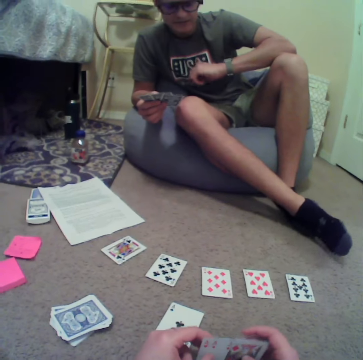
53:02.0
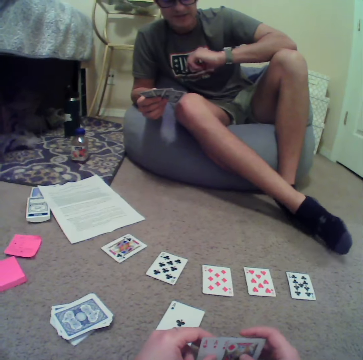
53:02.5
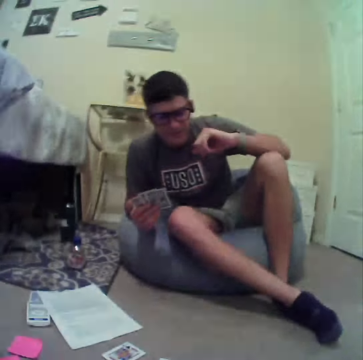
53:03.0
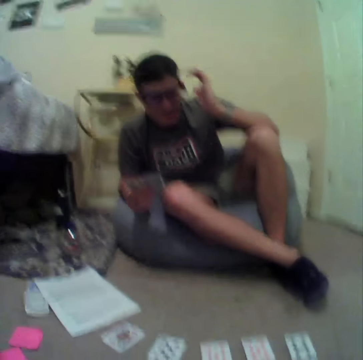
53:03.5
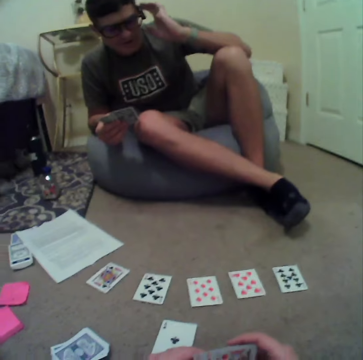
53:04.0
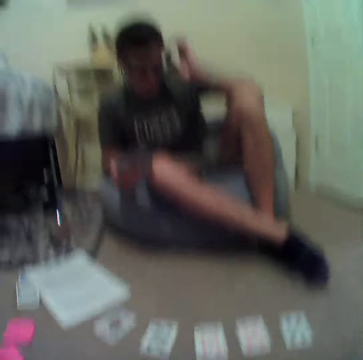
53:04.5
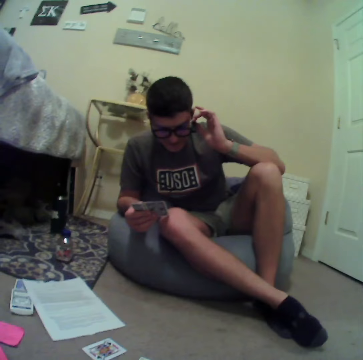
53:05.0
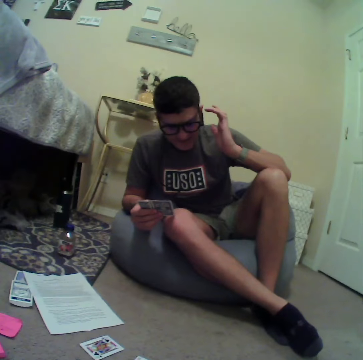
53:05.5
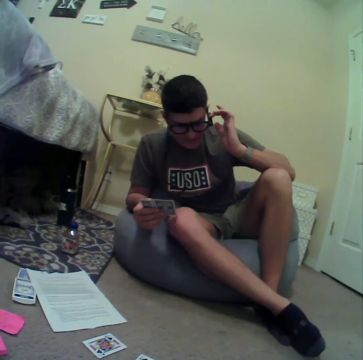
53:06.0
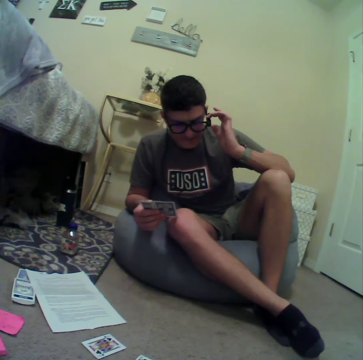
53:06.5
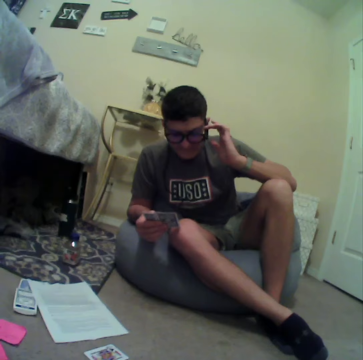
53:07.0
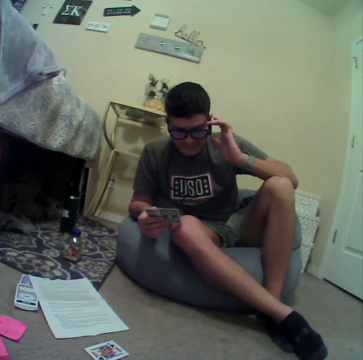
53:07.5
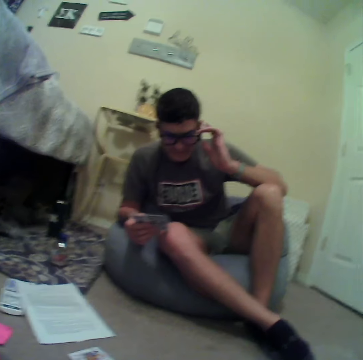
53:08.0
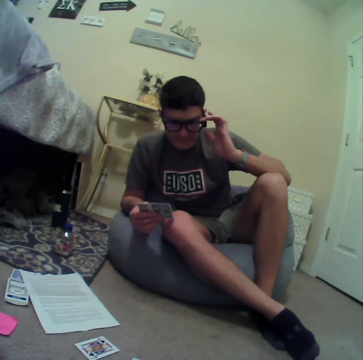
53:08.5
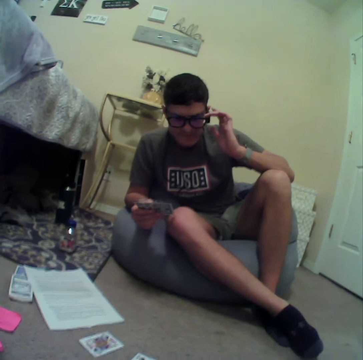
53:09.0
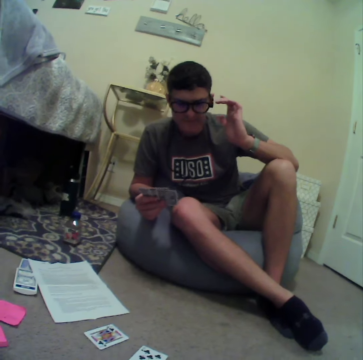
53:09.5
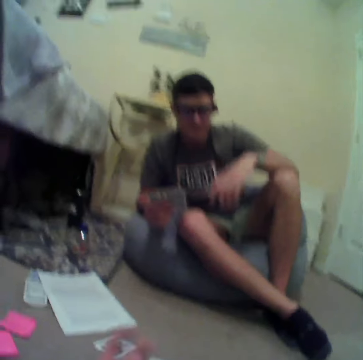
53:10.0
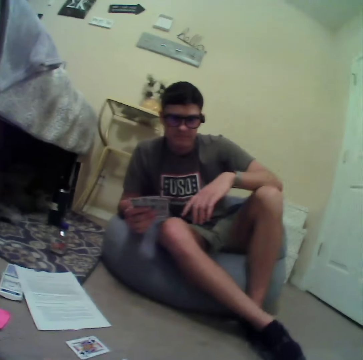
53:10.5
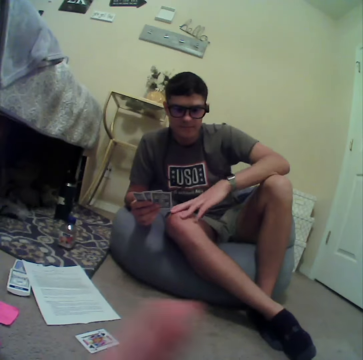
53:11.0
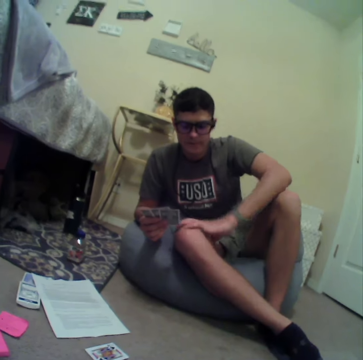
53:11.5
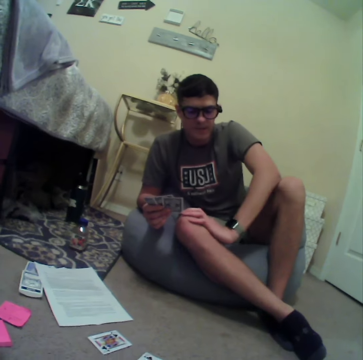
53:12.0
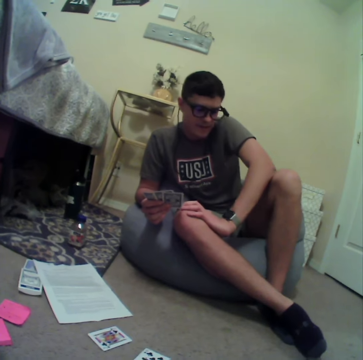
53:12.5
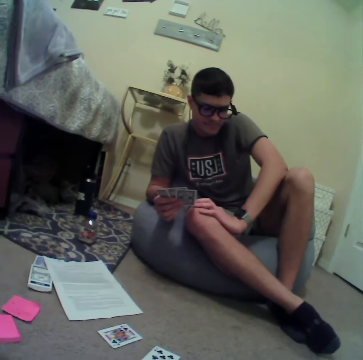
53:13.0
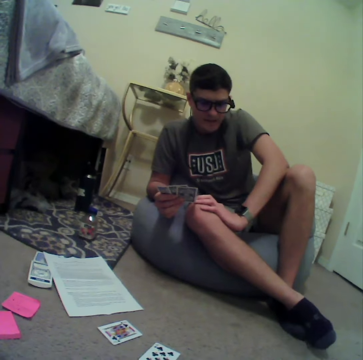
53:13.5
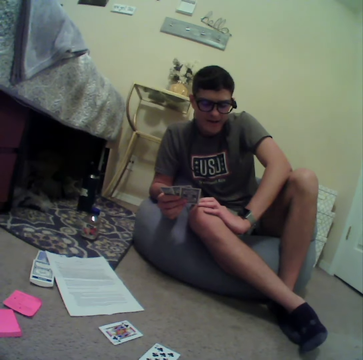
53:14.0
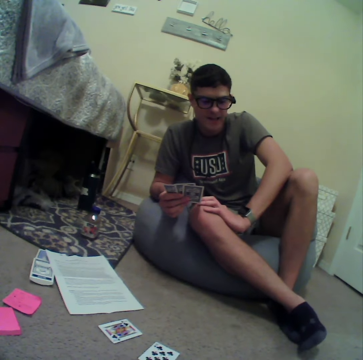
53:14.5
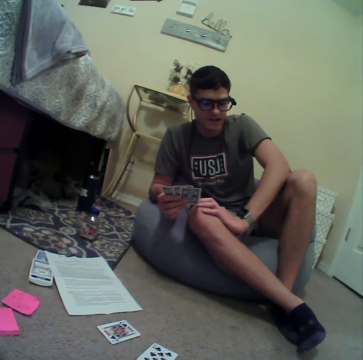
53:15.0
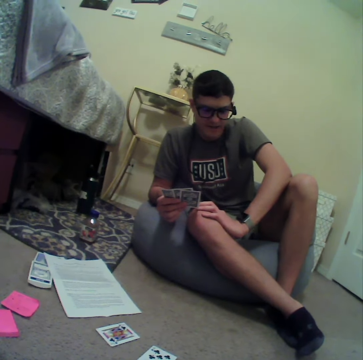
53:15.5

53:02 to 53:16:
A person adjusts the glasses. The person interacts with the camera wearer.

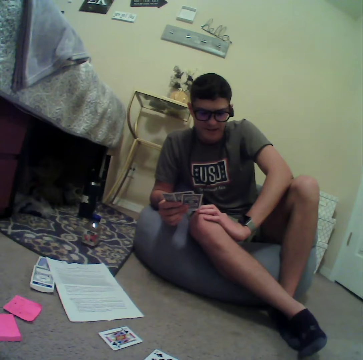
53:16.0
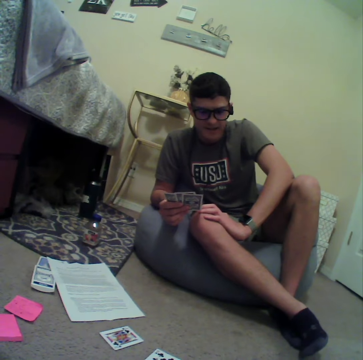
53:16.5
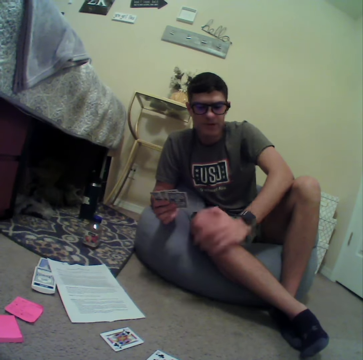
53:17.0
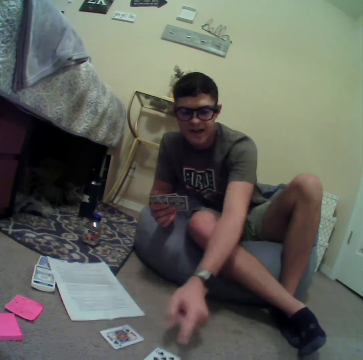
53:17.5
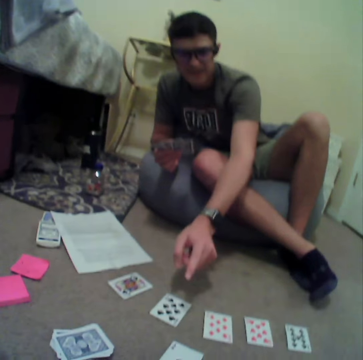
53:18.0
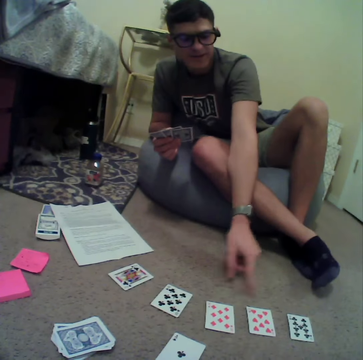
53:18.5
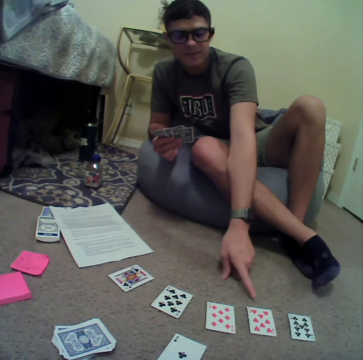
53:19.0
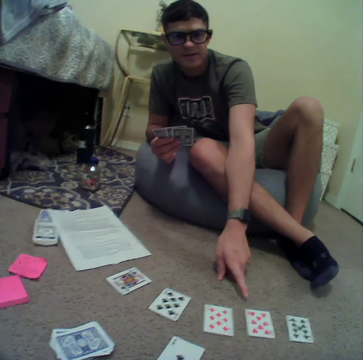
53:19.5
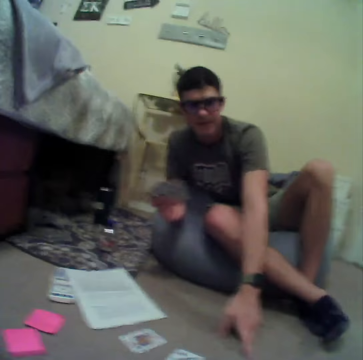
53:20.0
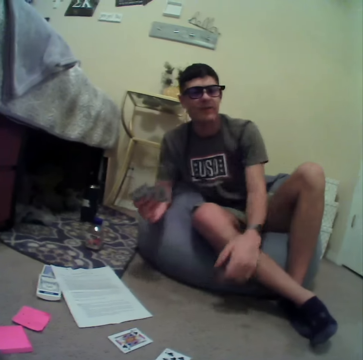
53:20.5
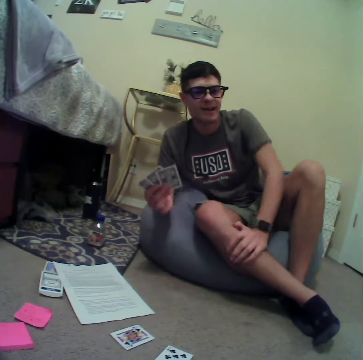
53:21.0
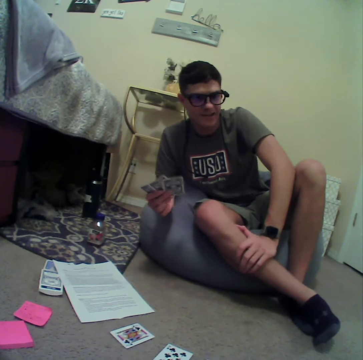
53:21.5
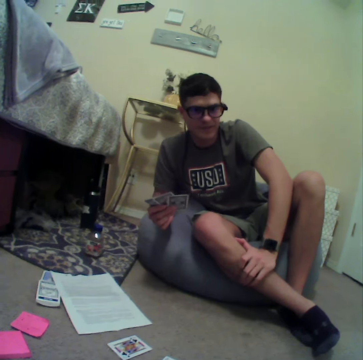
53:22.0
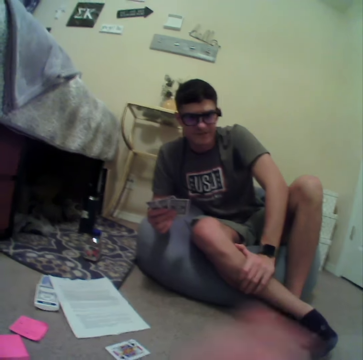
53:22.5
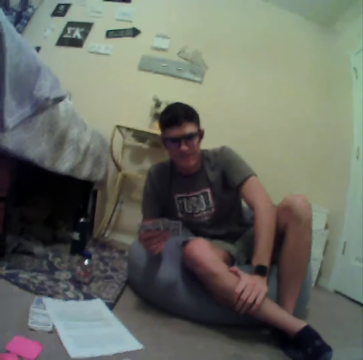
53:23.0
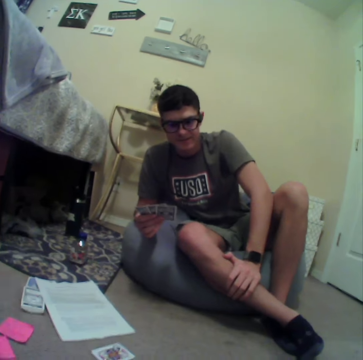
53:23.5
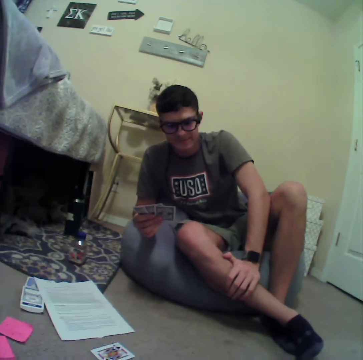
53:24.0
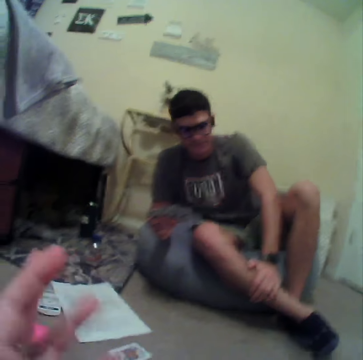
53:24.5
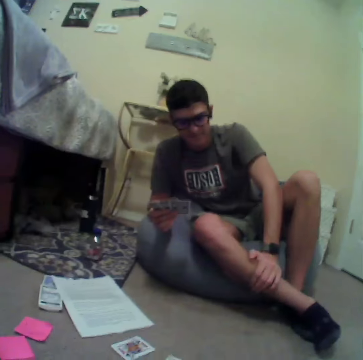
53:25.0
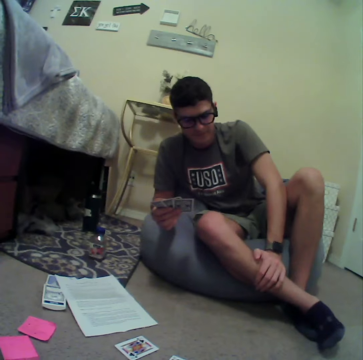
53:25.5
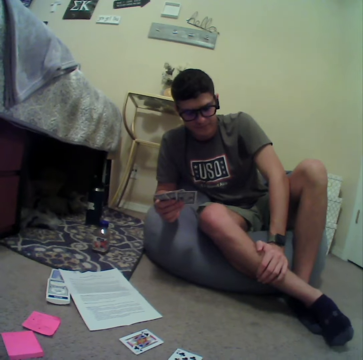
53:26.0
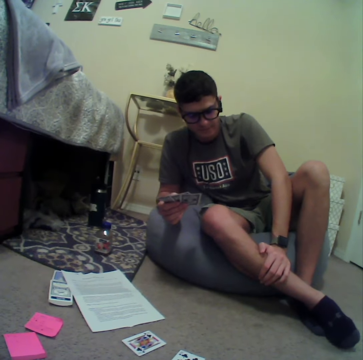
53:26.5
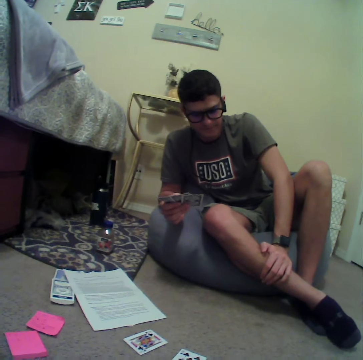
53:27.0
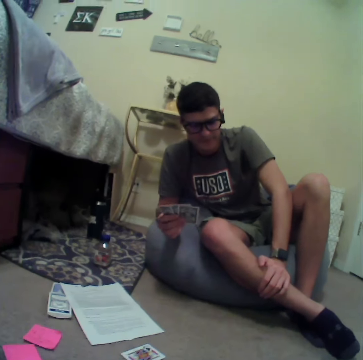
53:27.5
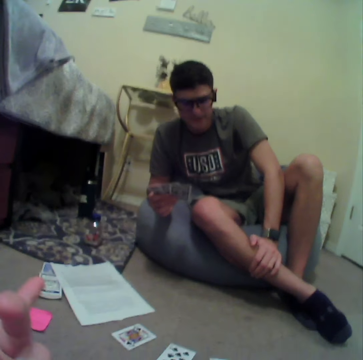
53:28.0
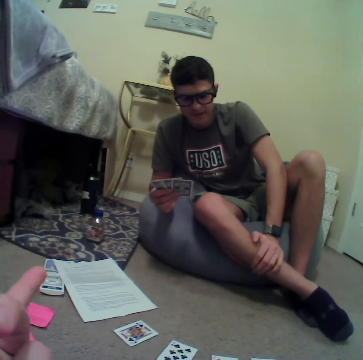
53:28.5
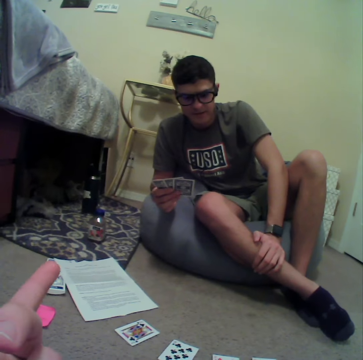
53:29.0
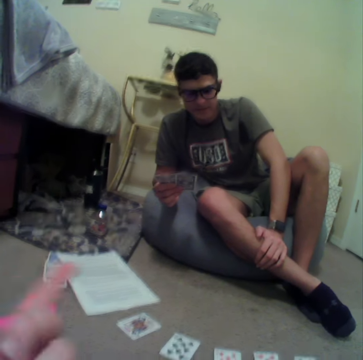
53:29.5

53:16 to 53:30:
A person moves a hand in the room.

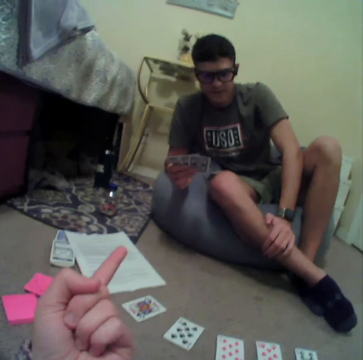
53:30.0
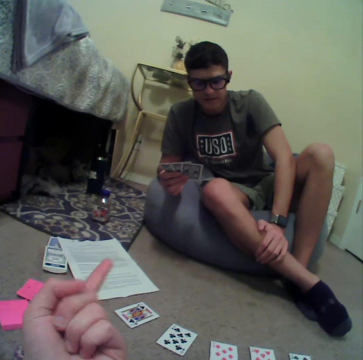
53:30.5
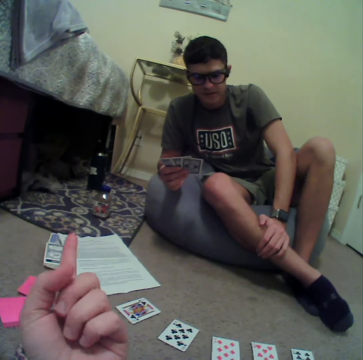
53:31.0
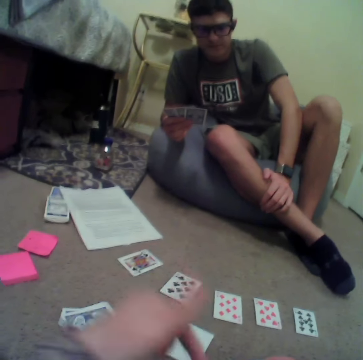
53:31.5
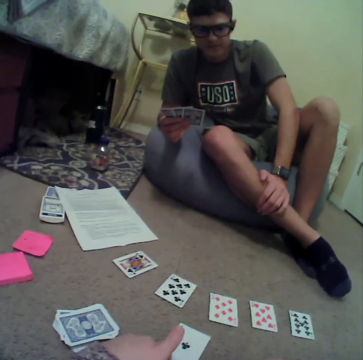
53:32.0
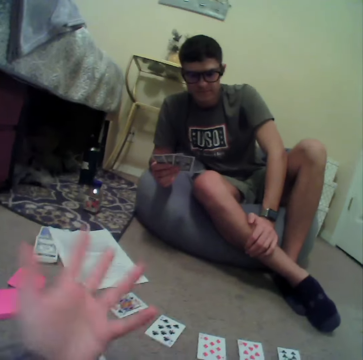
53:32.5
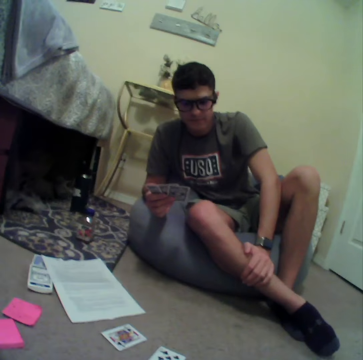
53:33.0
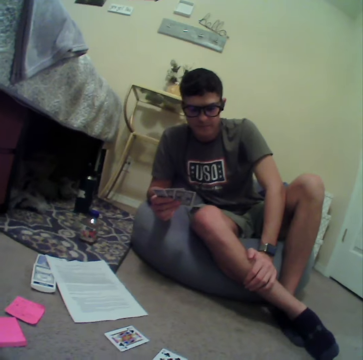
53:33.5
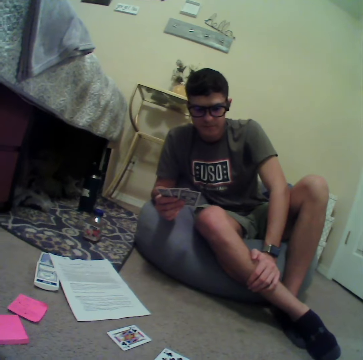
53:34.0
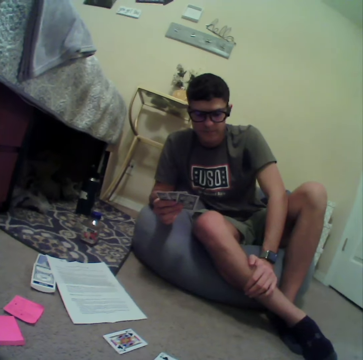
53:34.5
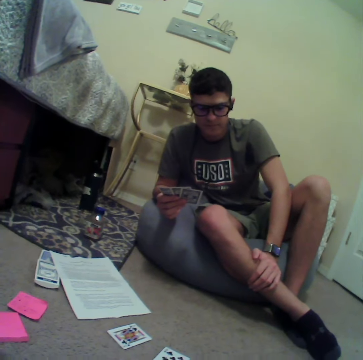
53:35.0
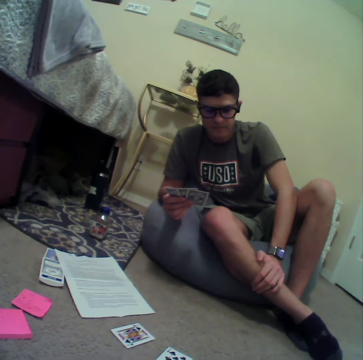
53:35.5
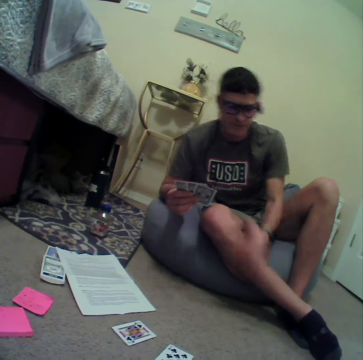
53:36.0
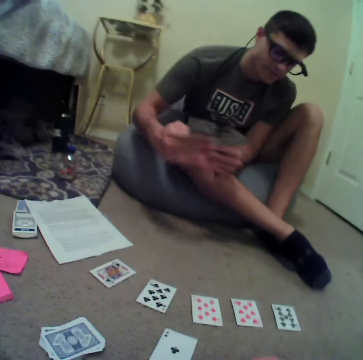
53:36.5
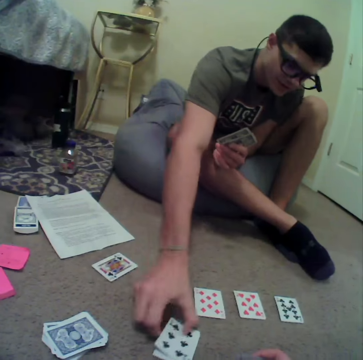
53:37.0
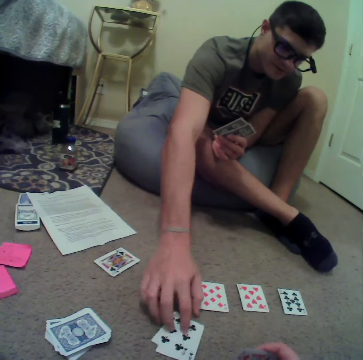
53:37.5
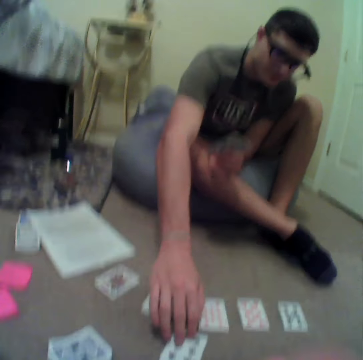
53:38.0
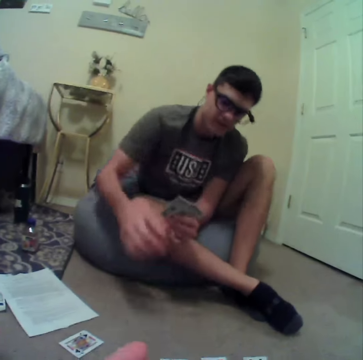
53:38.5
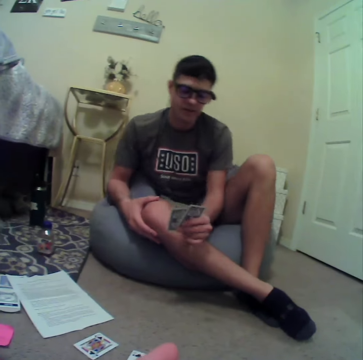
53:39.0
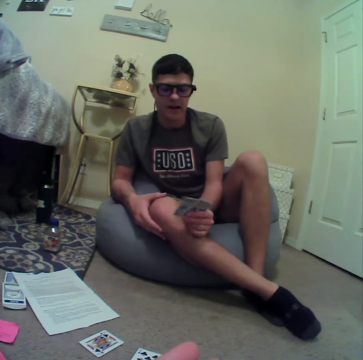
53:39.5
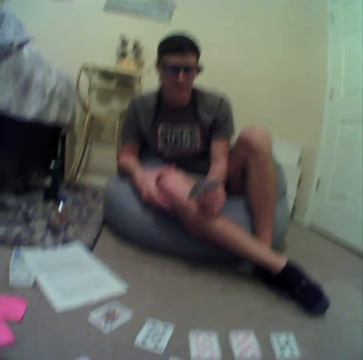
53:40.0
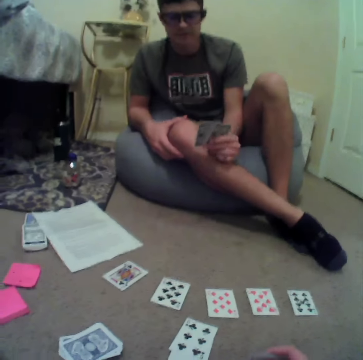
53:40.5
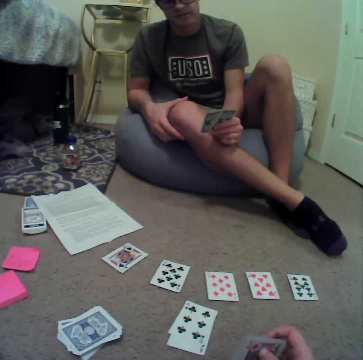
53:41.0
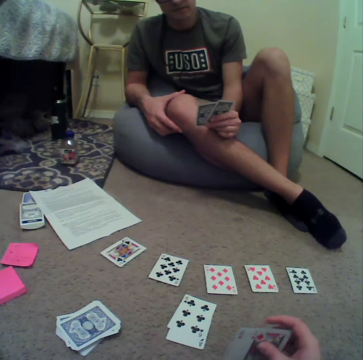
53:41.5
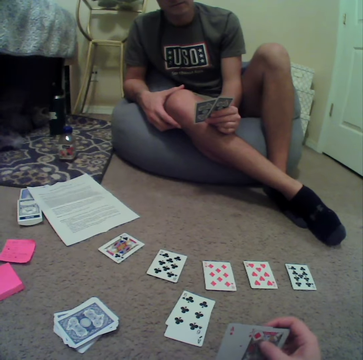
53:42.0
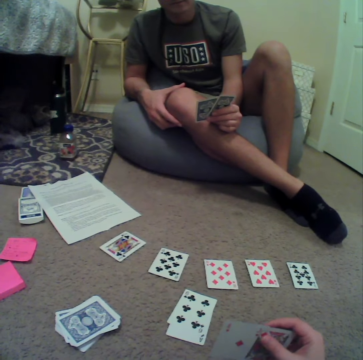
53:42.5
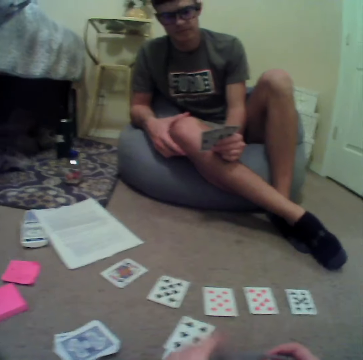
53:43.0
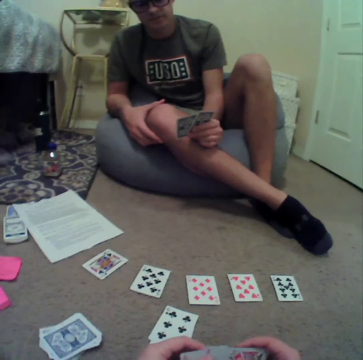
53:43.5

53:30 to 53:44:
A person puts a card on the floor. The person plays rummy game cards in the room.
